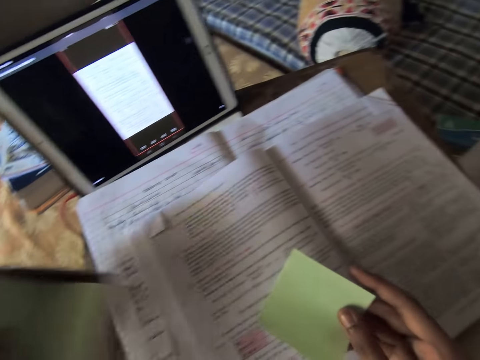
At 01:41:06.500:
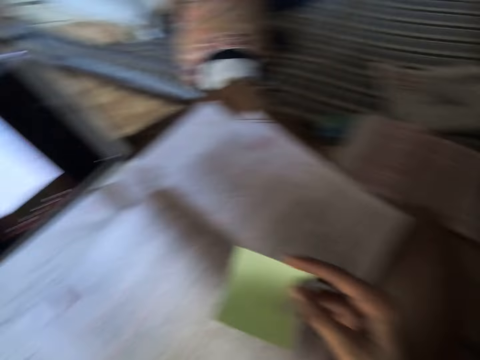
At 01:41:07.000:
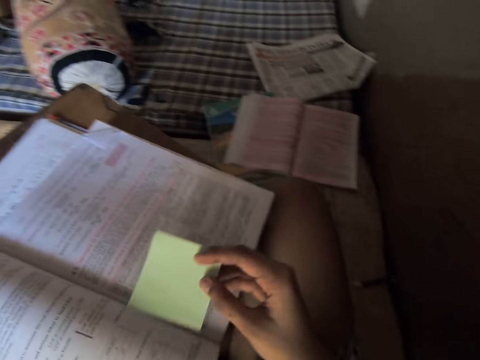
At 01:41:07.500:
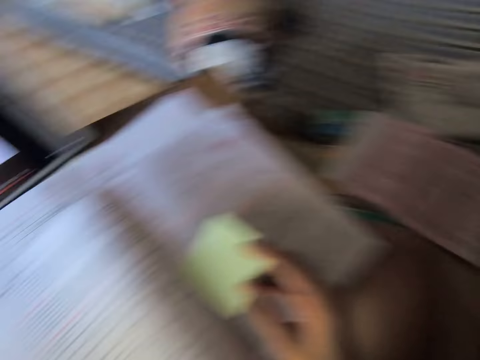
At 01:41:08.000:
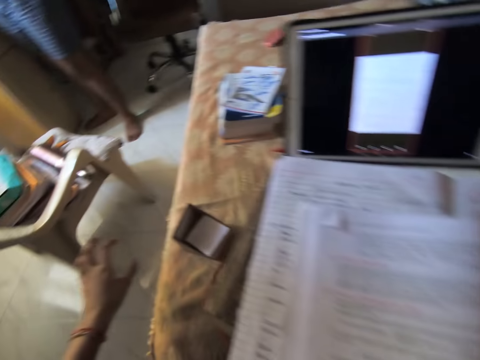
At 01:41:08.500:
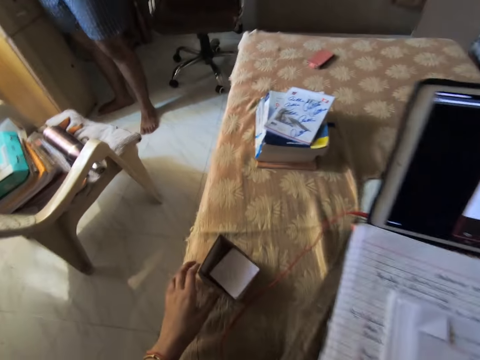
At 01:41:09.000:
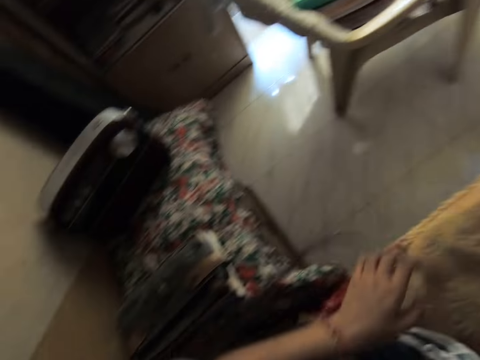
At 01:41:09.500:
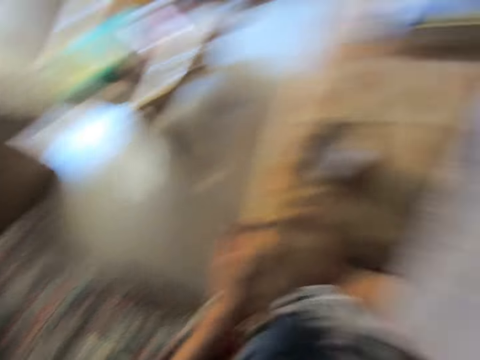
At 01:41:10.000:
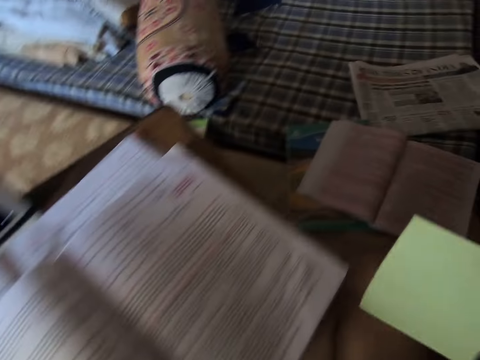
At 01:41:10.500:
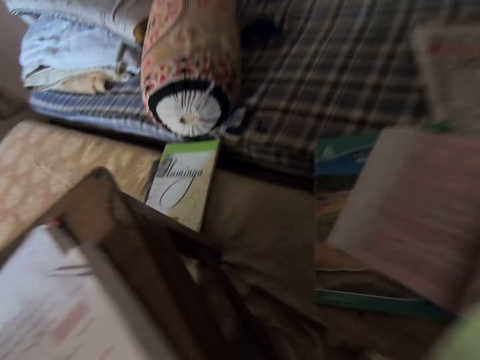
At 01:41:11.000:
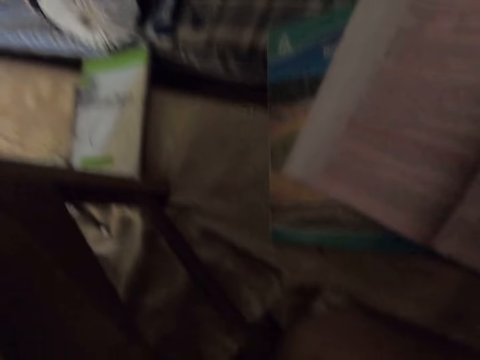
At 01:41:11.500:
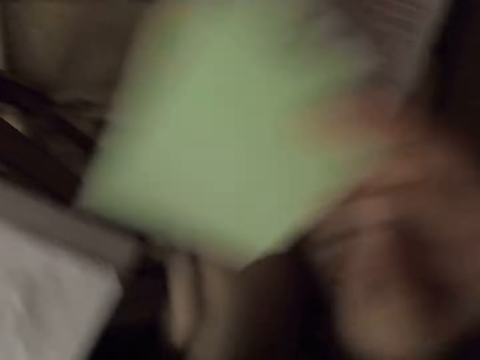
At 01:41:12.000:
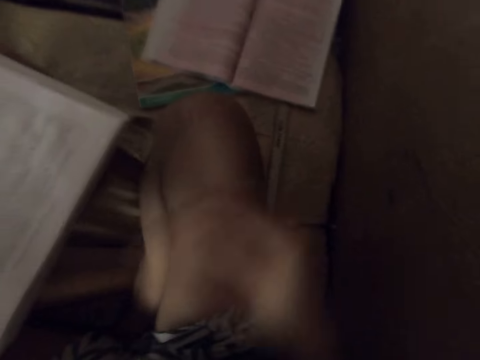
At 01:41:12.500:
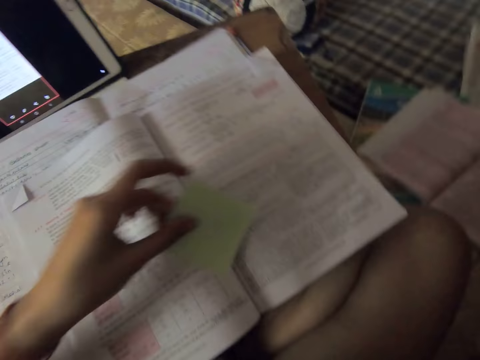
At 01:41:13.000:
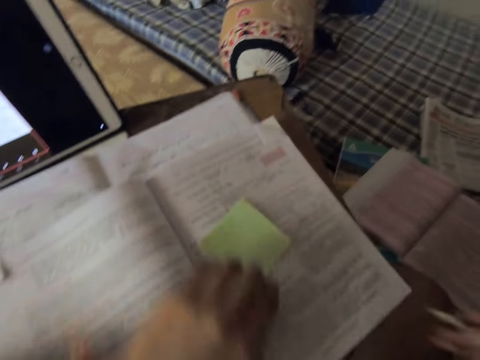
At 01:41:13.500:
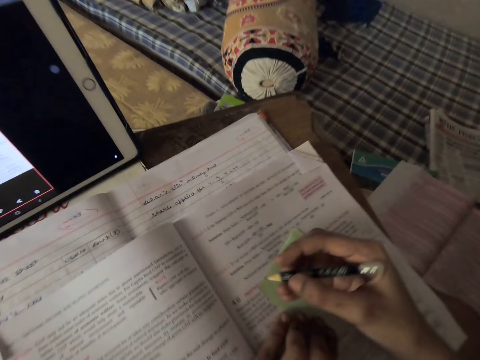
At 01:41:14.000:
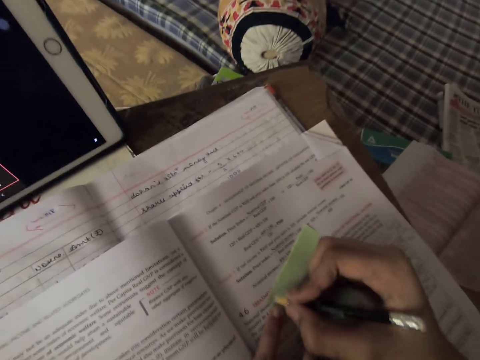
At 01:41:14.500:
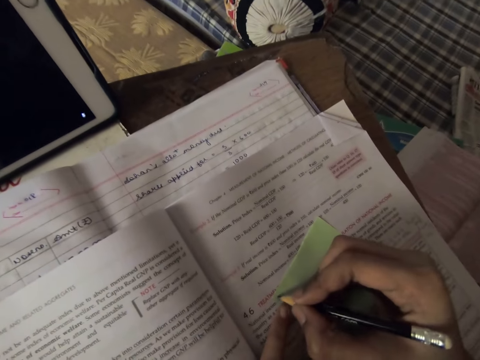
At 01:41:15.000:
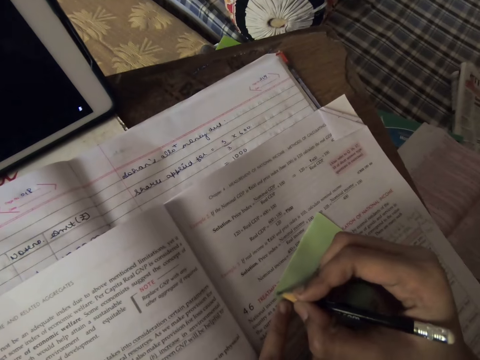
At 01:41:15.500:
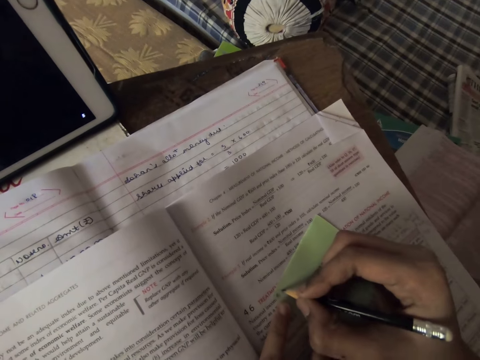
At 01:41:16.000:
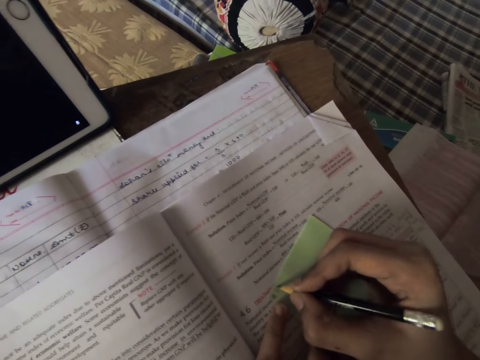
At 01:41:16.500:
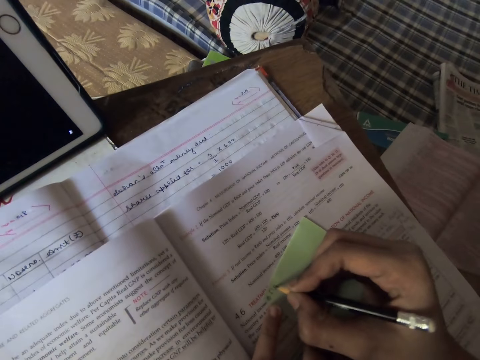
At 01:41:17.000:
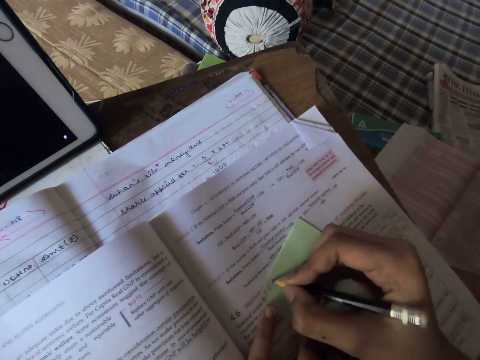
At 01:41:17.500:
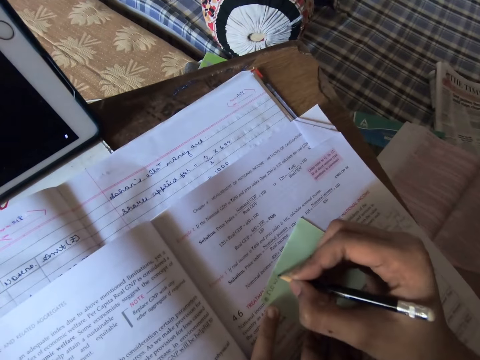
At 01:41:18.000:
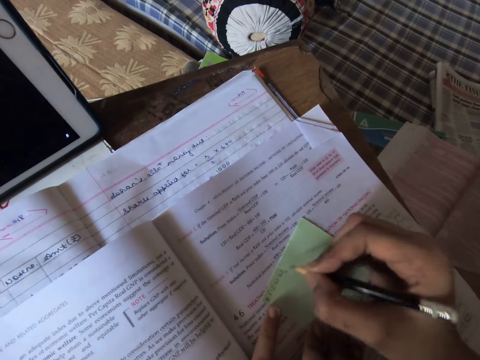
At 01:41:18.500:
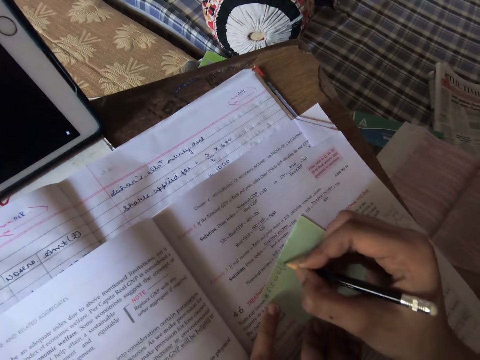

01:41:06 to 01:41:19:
The camera wearer drops the paper pack of sticker notes on the bed with her left hand. She drops the sticker note on the textbook with her right hand. She looks around the room. She picks up the pencil. She adjusts the sticker note on the textbook with her left hand. She writes on the sticker note with the pencil in her right hand.

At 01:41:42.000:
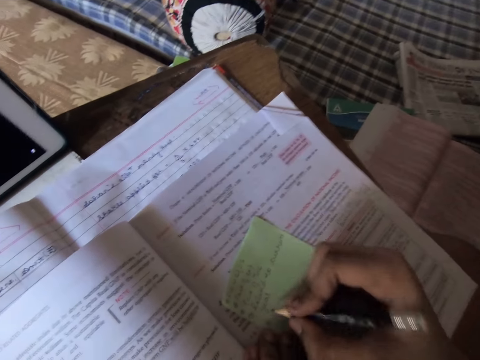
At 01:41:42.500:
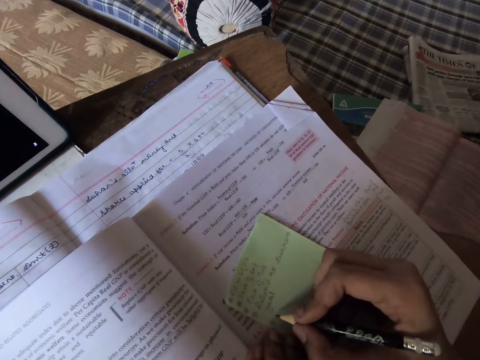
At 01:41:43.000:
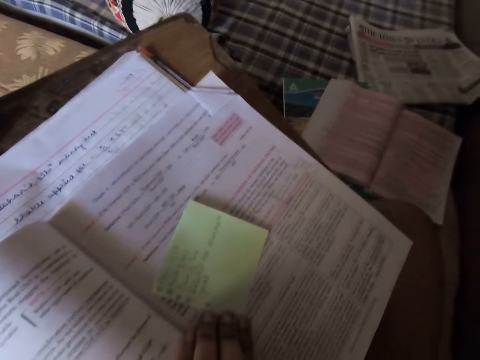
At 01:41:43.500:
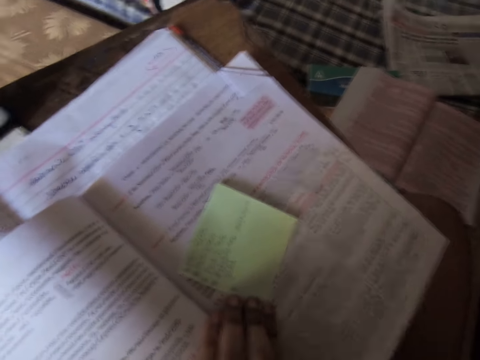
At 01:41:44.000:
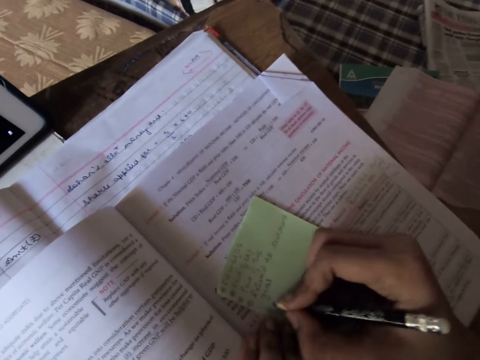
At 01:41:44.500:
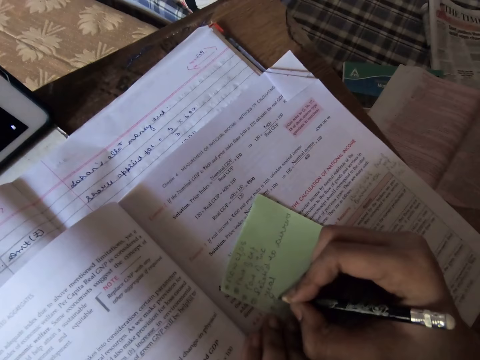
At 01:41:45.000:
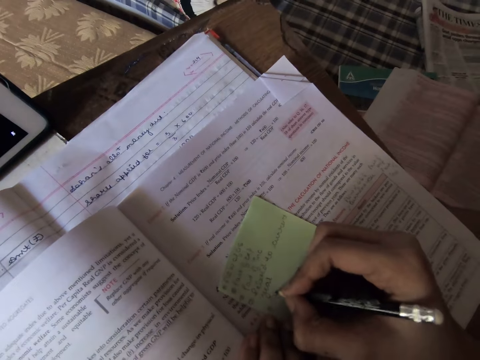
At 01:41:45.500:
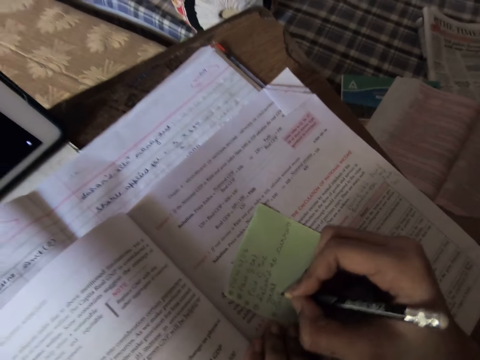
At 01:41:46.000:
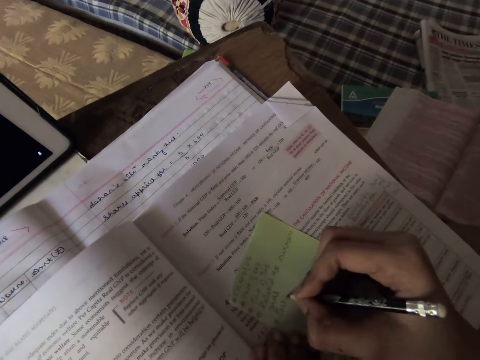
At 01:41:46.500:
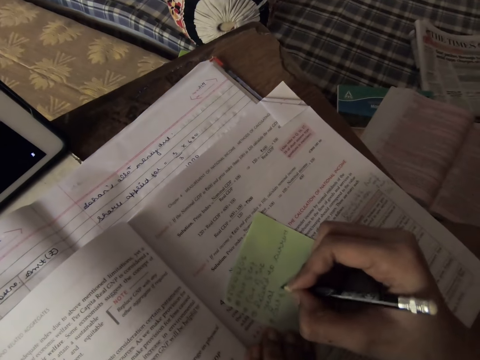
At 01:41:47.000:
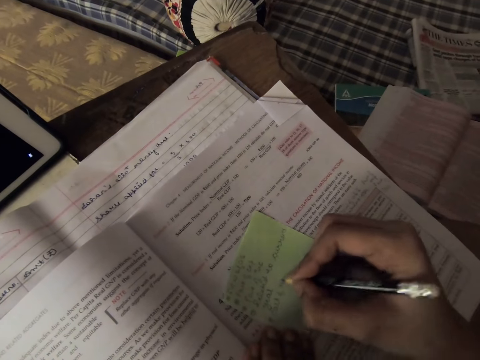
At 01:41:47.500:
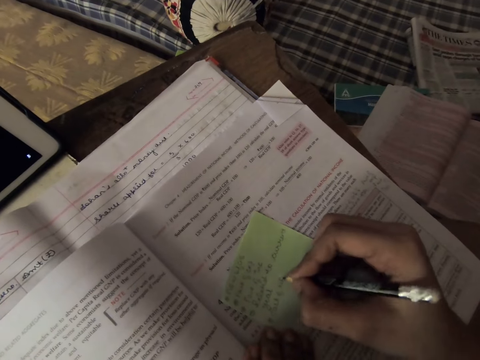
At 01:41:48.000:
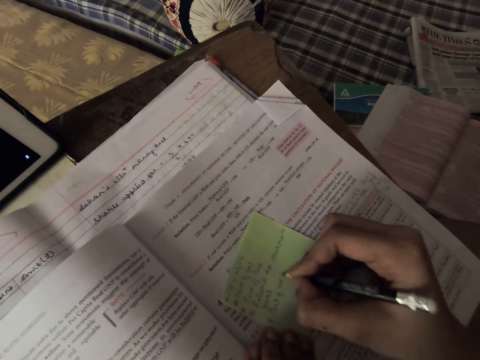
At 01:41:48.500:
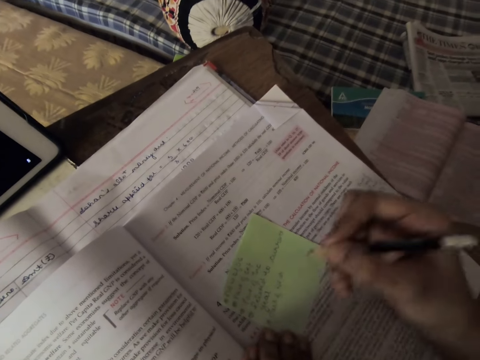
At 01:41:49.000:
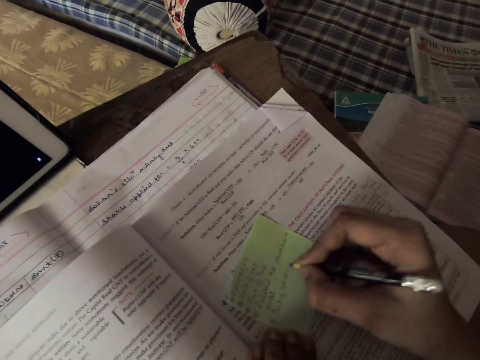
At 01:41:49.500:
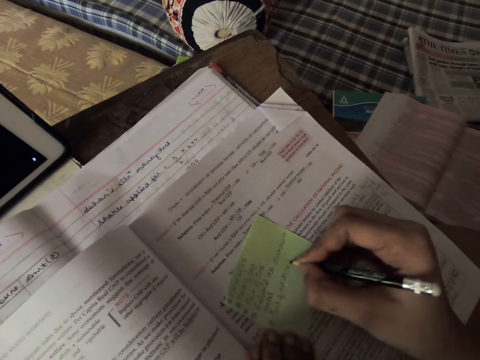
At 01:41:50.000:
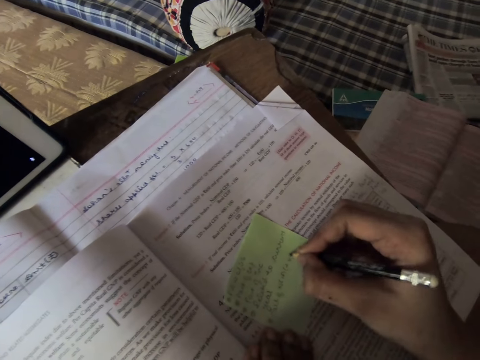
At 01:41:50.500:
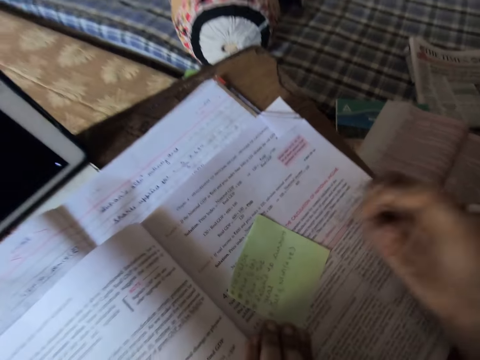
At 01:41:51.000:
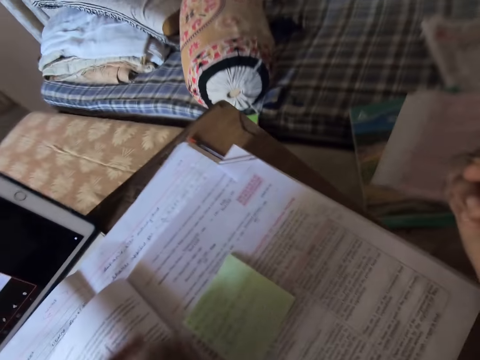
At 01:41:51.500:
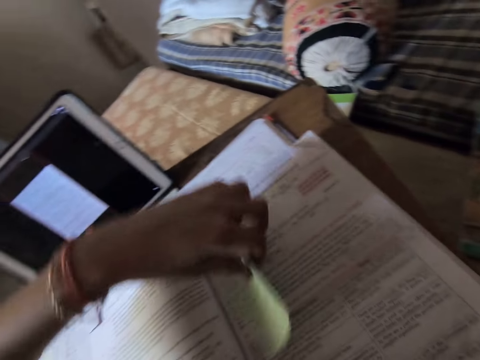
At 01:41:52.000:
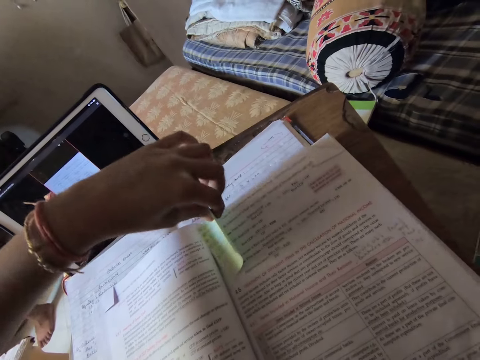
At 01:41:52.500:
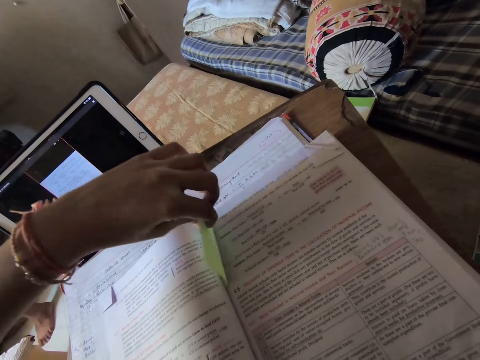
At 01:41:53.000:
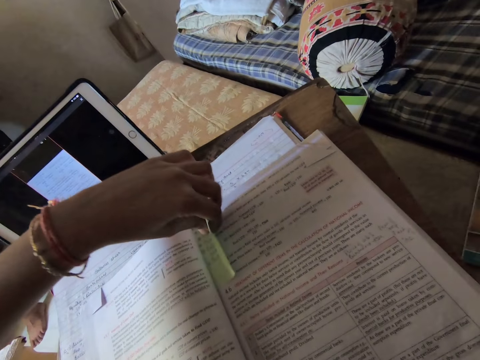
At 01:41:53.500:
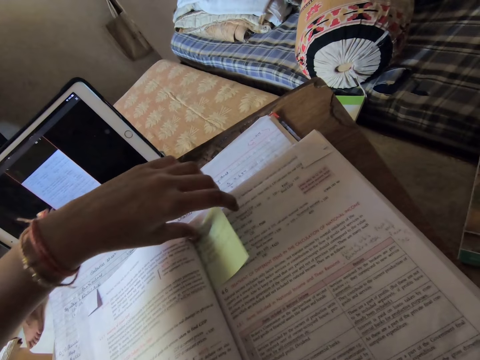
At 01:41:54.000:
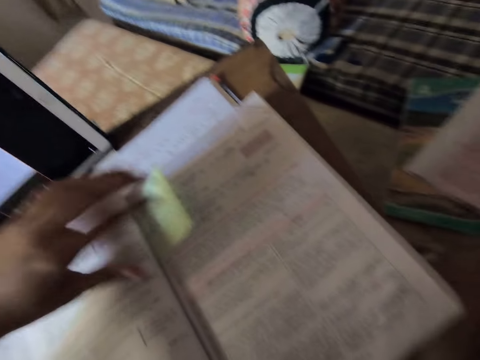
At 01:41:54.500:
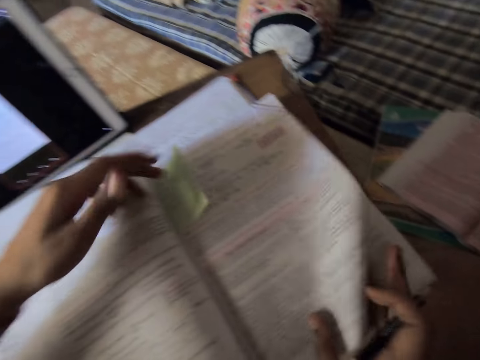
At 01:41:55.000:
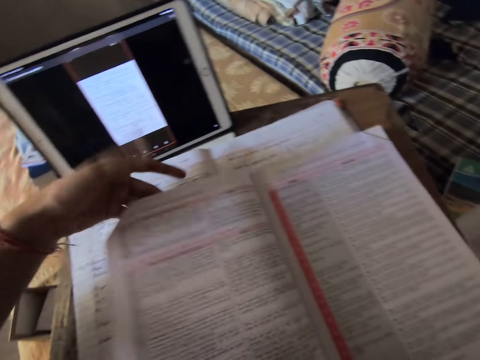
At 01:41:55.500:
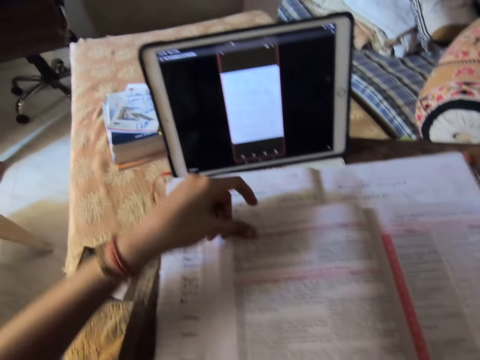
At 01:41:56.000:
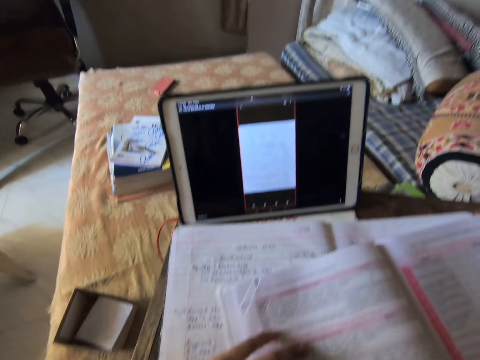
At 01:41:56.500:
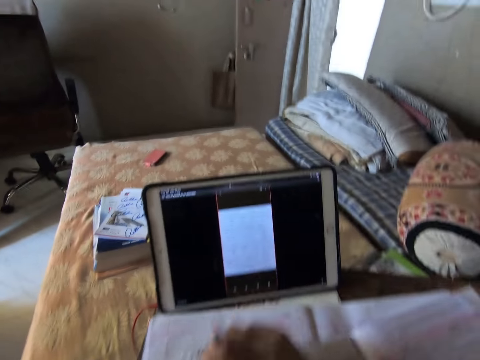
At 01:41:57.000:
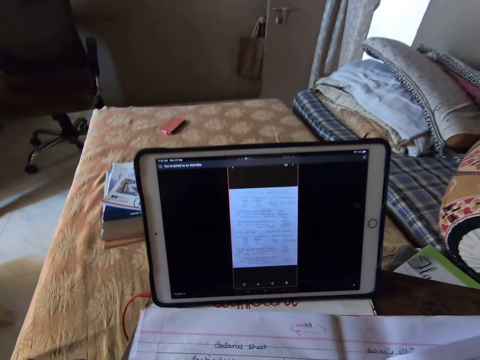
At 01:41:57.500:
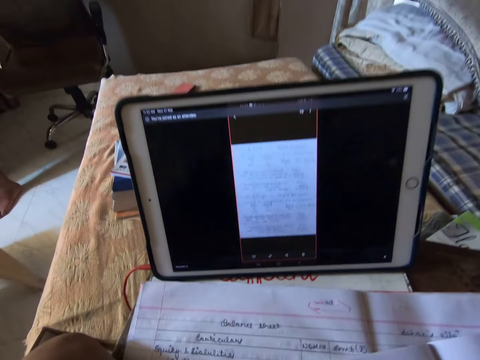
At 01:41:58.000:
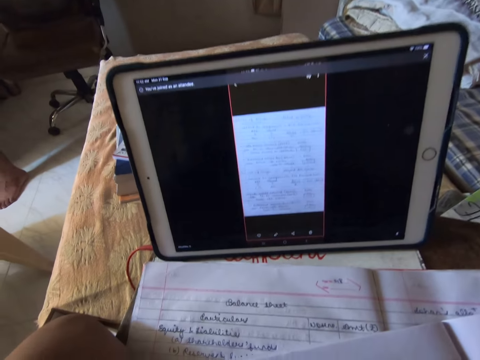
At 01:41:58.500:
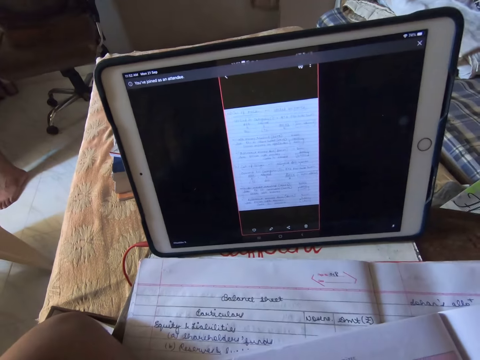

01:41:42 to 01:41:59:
The camera wearer touches something. She continues to write on the paper. She fixes the sticker note in the textbook. She flips the page of the textbook with her right hand. She adjusts the textbook with her left hand. She continues to read.
